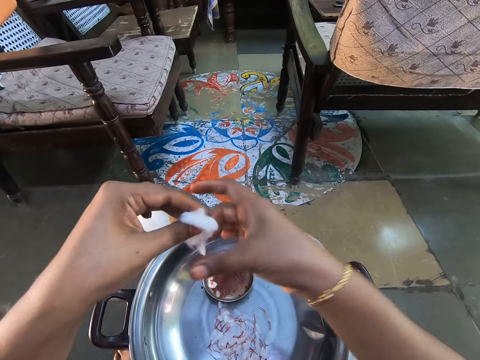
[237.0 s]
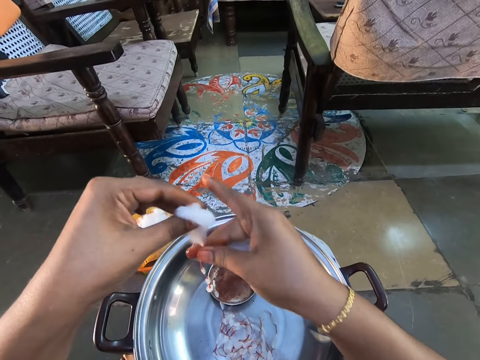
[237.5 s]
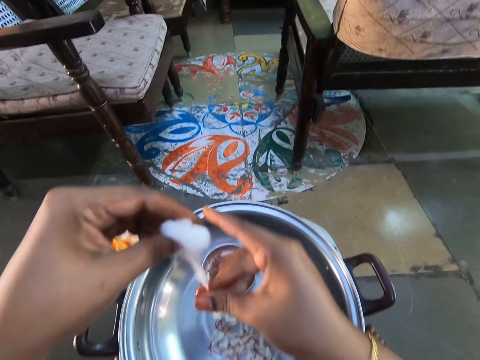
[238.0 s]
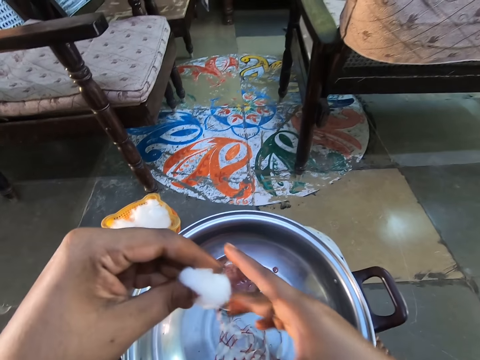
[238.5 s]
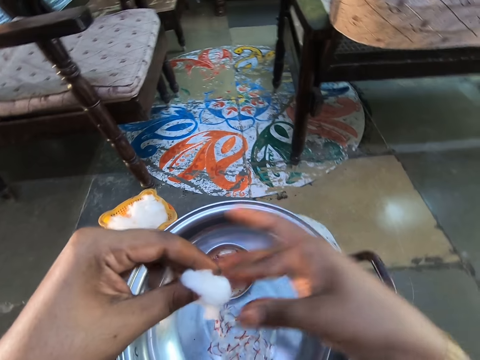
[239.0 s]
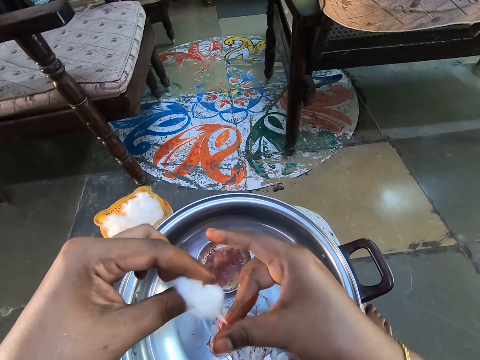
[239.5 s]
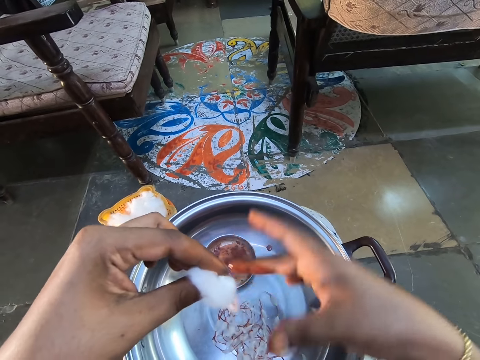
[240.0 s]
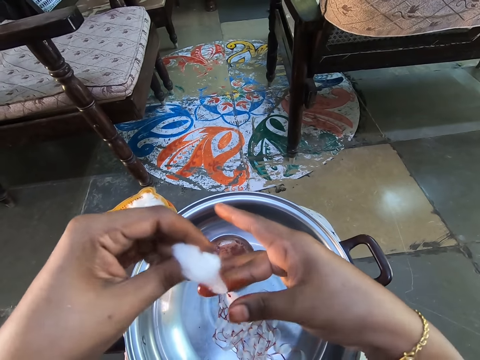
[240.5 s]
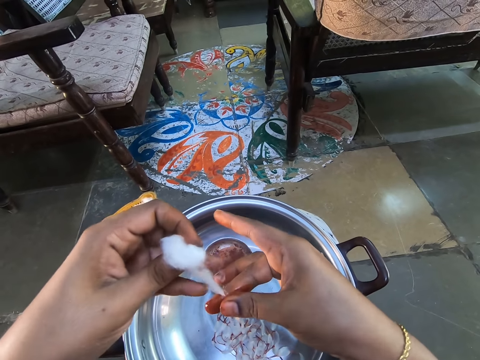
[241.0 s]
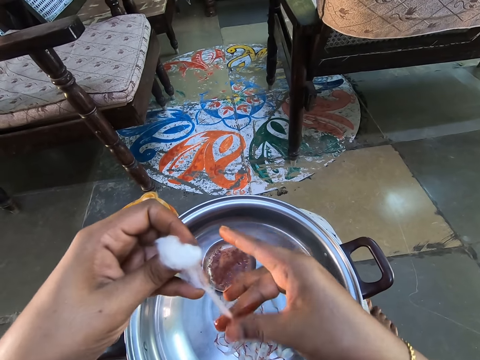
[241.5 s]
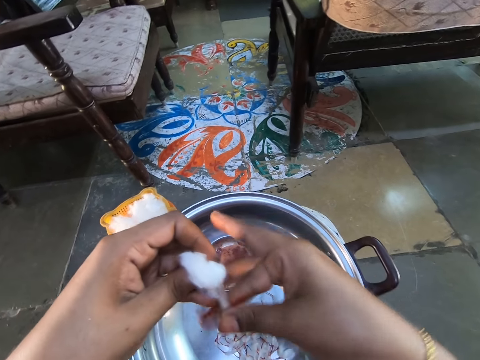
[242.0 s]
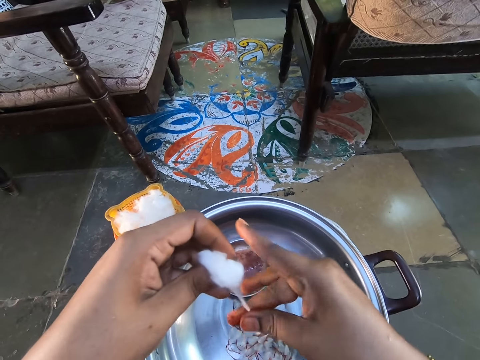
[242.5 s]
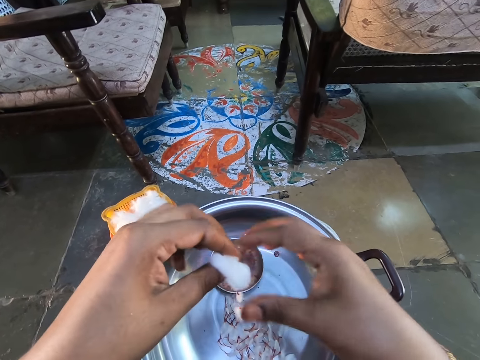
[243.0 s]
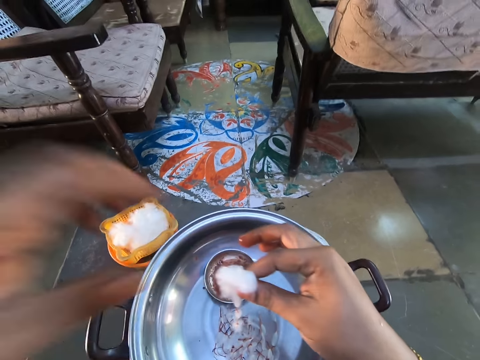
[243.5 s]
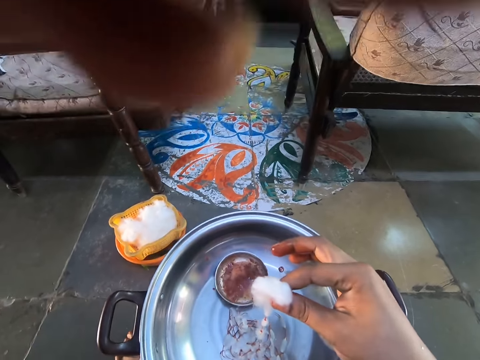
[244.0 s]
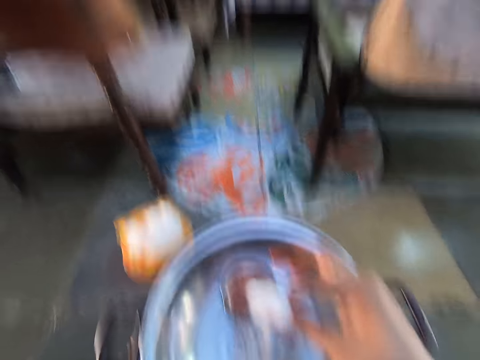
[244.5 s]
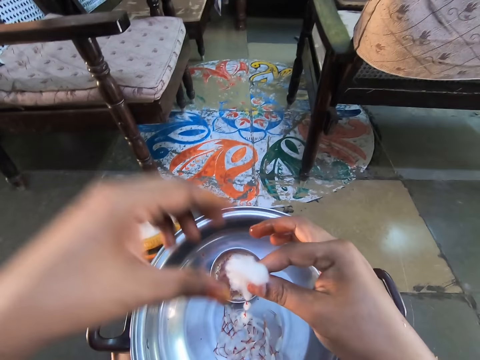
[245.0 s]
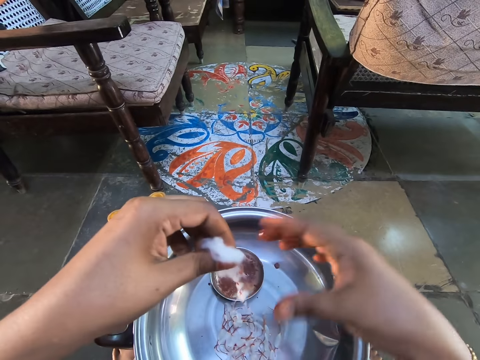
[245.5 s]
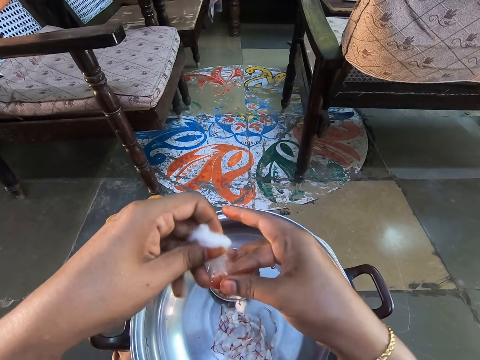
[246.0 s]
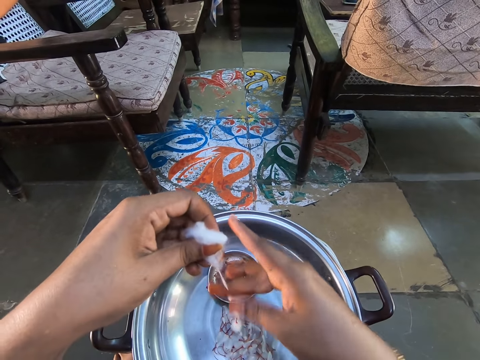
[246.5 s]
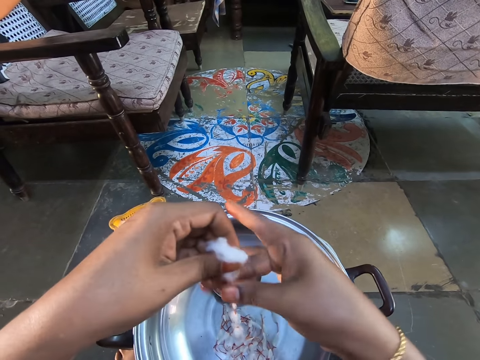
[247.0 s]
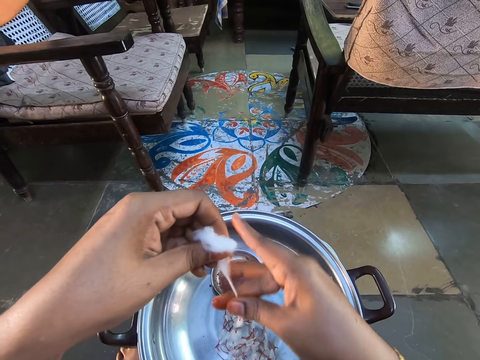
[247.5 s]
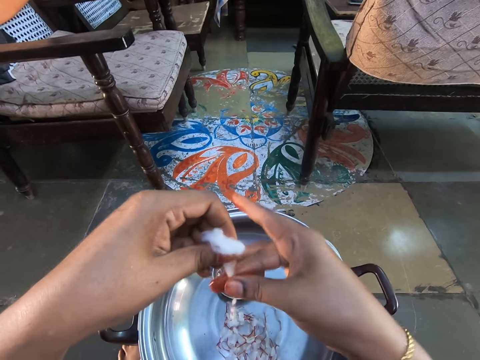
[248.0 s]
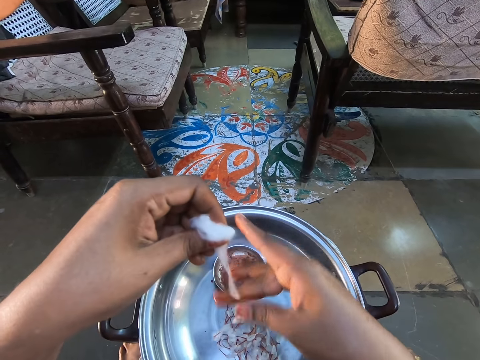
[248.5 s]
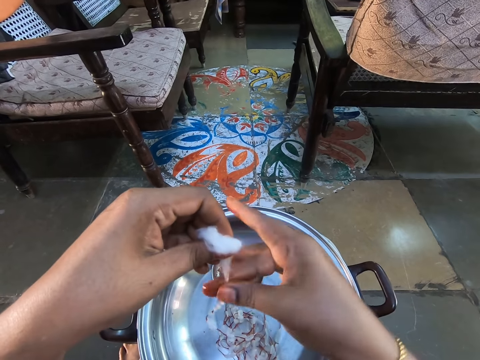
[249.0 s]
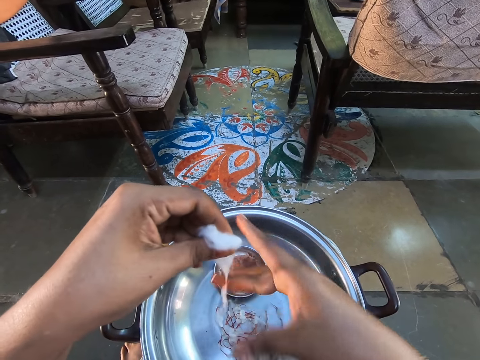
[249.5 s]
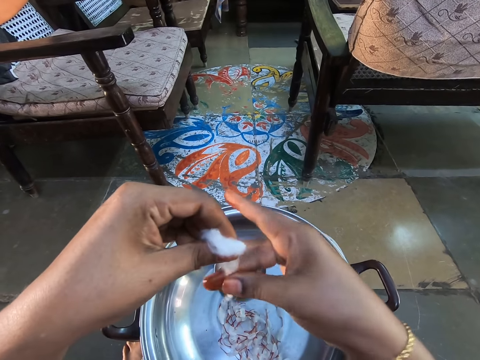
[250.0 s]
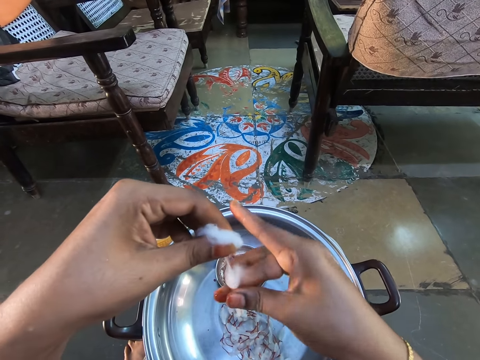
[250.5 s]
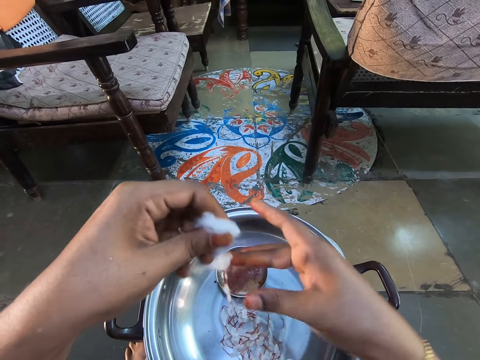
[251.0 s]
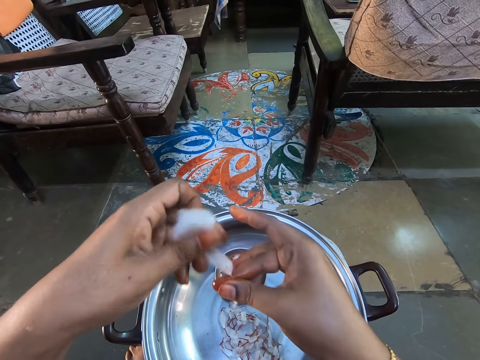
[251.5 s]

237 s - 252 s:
The camera wearer dips a finger on a bowl. They apply the colour on the cotton wool. They hold the cotton wool with the right hand. They hold the cotton wool with the right hand again. They lift the left hand. They hold the cotton wool with the left hand. They apply the colour on the cotton wool.

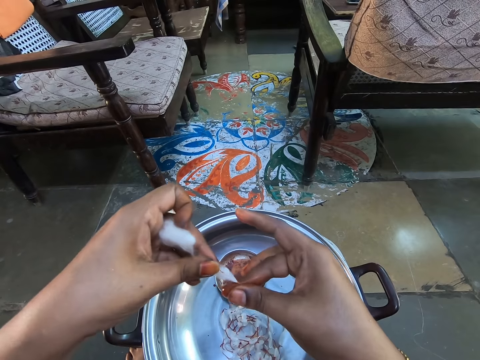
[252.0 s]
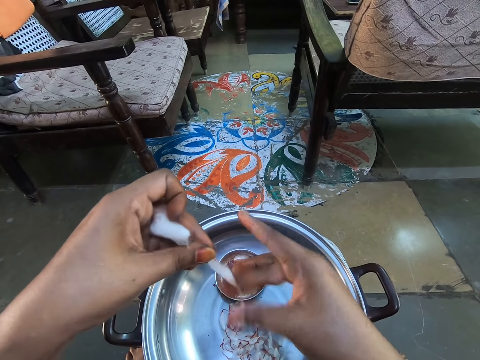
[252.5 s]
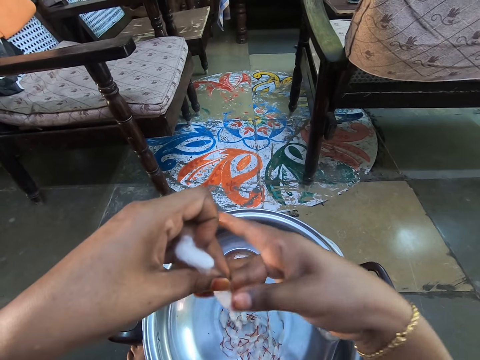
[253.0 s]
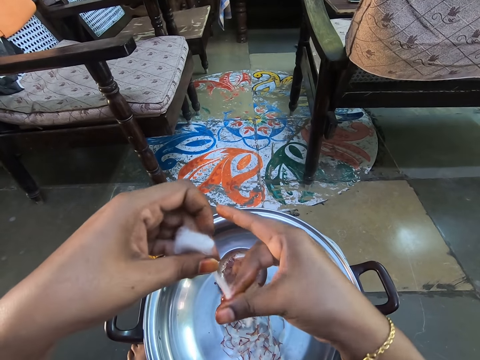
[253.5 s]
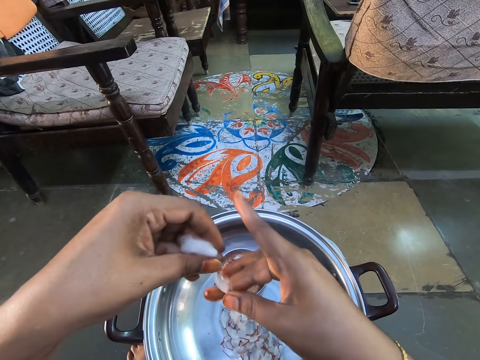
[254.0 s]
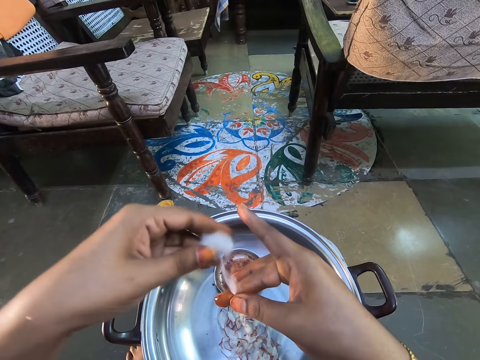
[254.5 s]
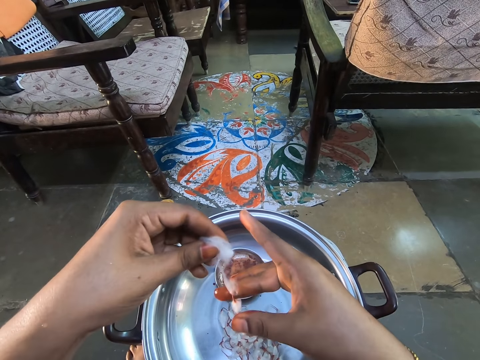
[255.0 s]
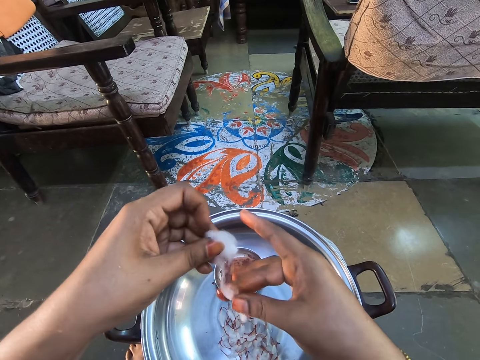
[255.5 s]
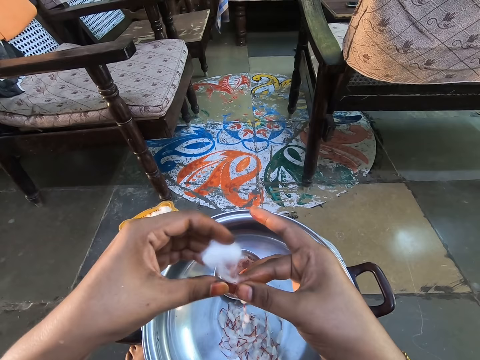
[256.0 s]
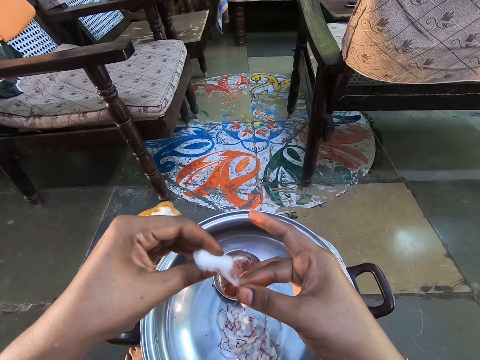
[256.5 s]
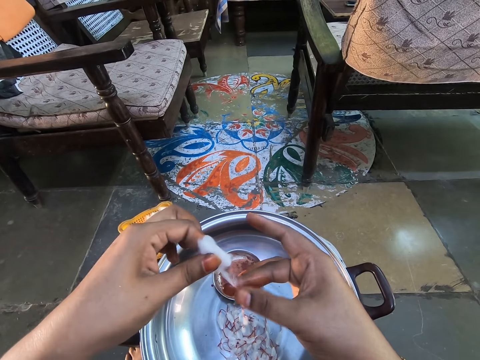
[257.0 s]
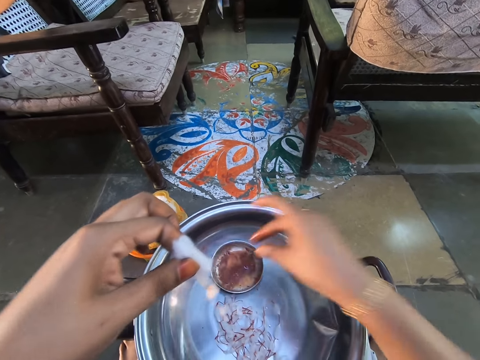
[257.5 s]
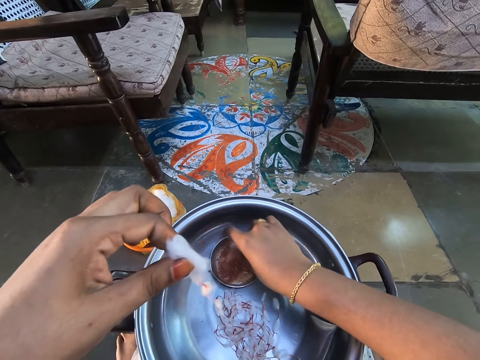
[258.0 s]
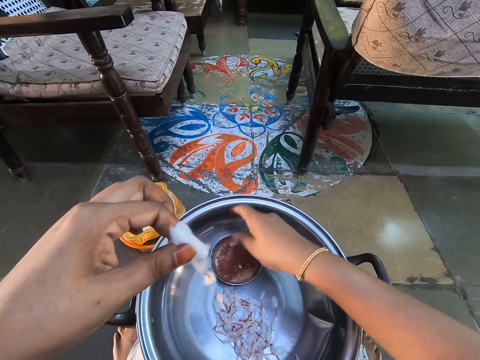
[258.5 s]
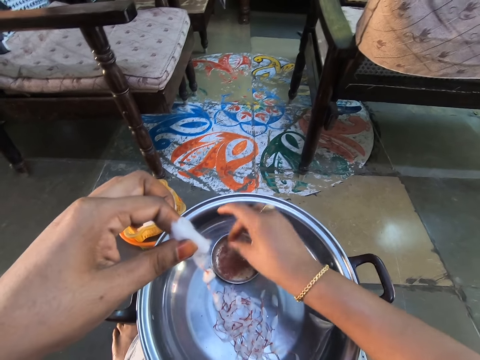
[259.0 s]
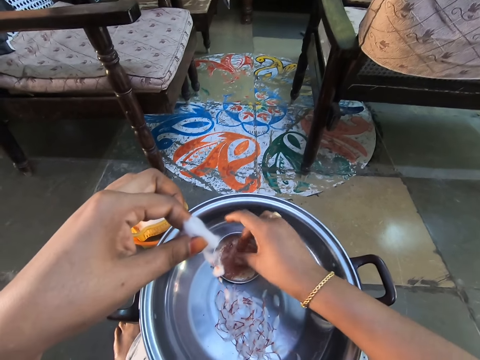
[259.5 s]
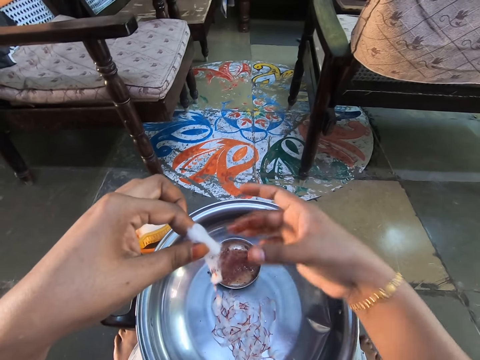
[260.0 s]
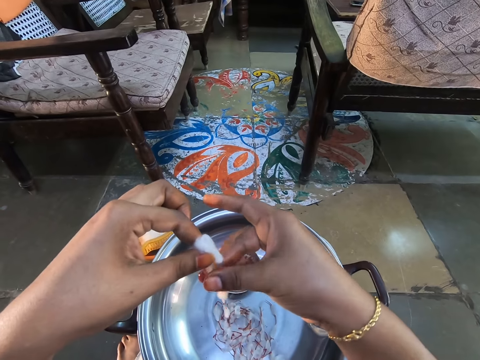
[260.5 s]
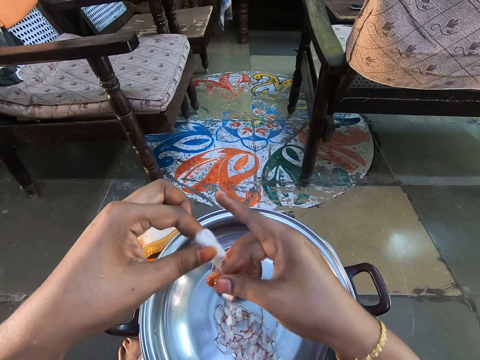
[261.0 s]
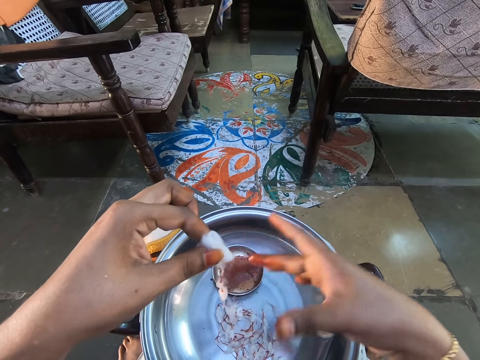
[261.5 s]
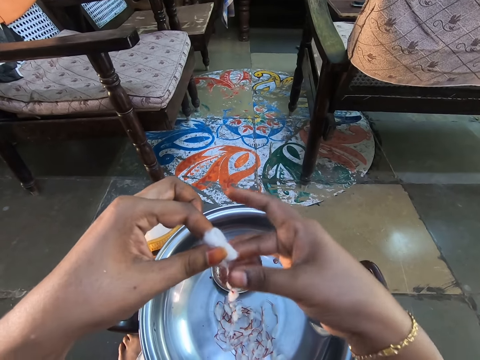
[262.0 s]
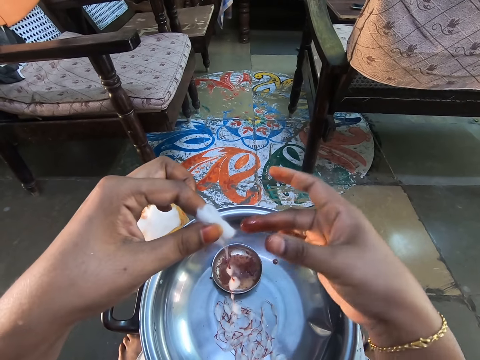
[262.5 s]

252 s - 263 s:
The camera wearer scoops the colour with the fingers. They dip a finger on a bowl. They apply the colour on the cotton wool. They hold the cotton wool with the right hand.
